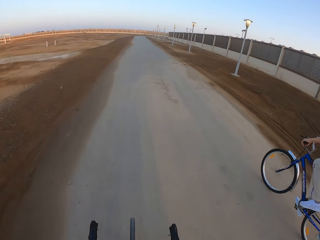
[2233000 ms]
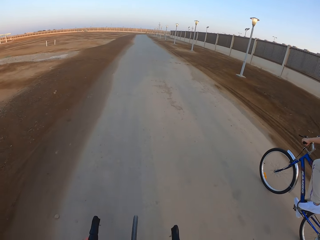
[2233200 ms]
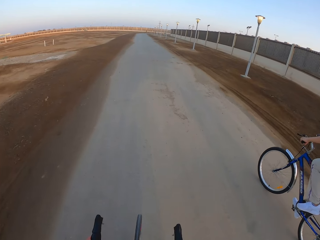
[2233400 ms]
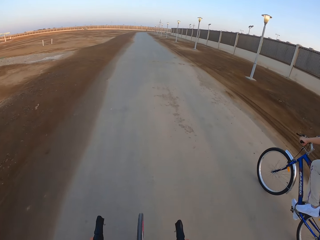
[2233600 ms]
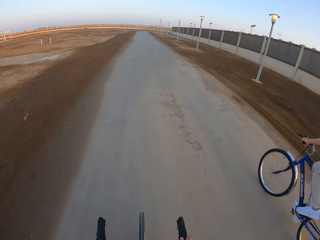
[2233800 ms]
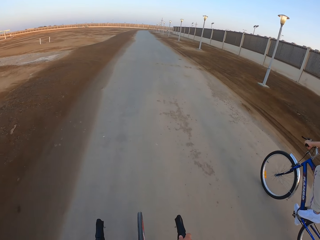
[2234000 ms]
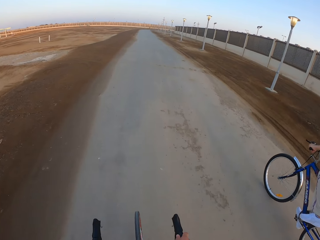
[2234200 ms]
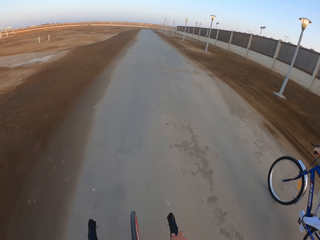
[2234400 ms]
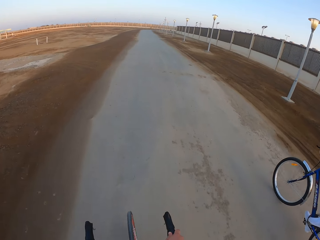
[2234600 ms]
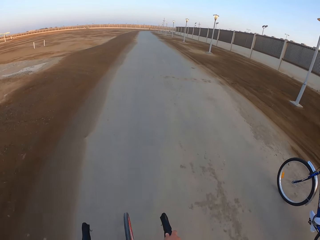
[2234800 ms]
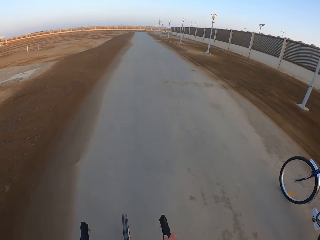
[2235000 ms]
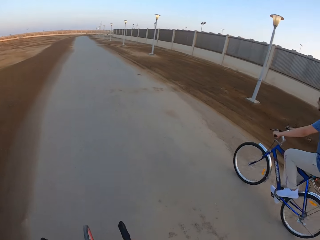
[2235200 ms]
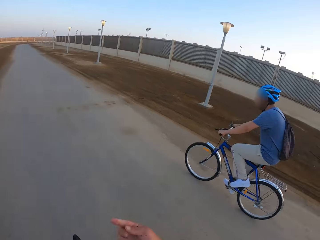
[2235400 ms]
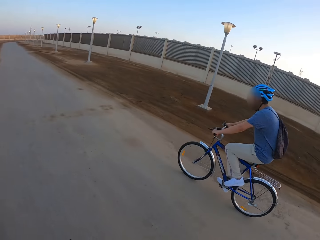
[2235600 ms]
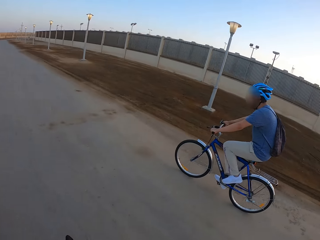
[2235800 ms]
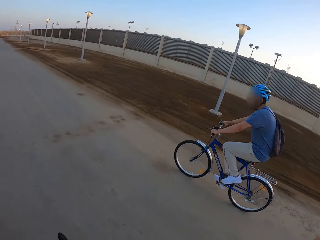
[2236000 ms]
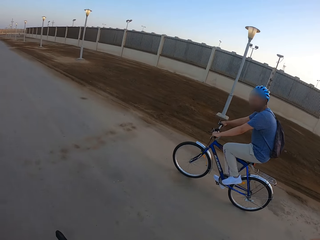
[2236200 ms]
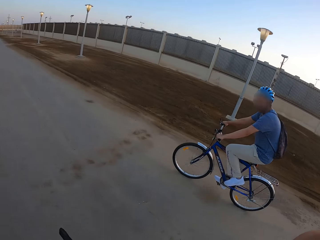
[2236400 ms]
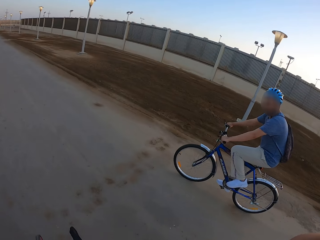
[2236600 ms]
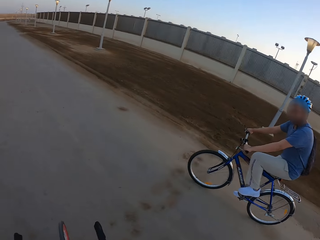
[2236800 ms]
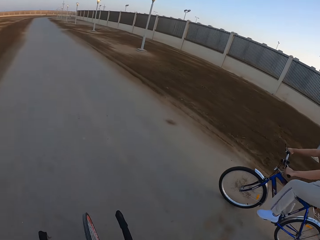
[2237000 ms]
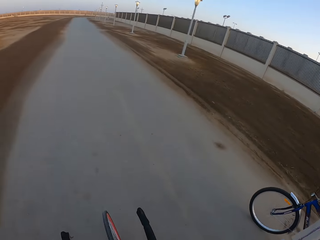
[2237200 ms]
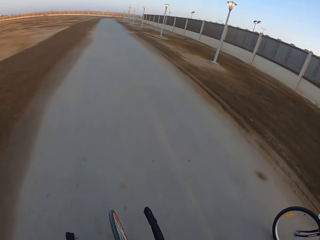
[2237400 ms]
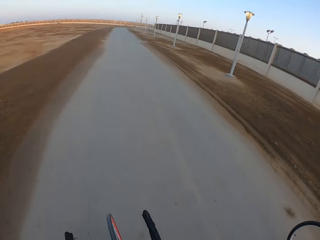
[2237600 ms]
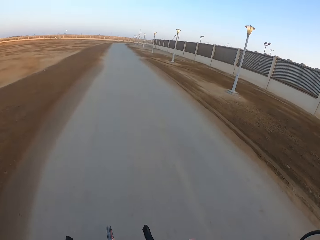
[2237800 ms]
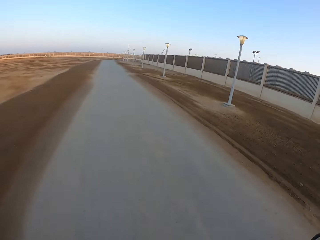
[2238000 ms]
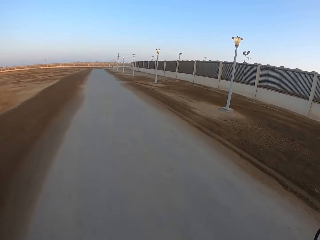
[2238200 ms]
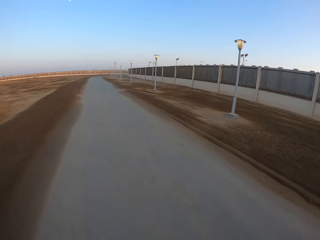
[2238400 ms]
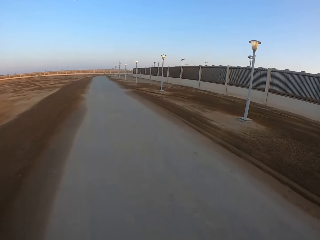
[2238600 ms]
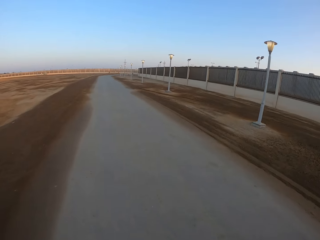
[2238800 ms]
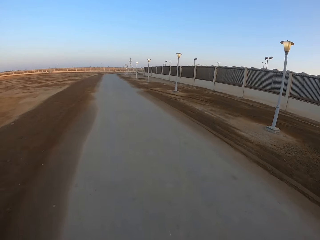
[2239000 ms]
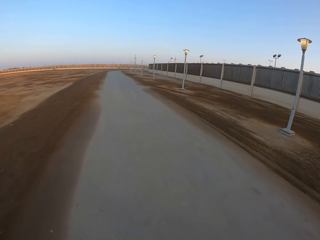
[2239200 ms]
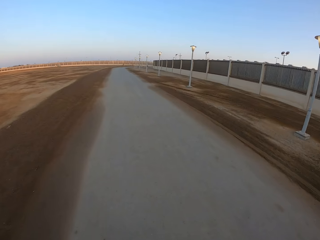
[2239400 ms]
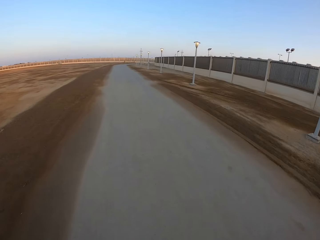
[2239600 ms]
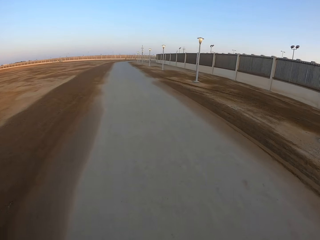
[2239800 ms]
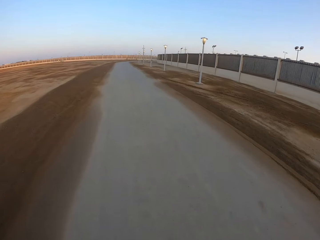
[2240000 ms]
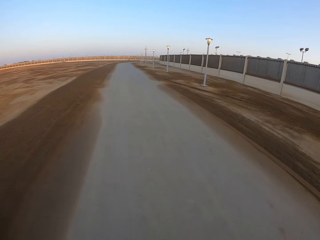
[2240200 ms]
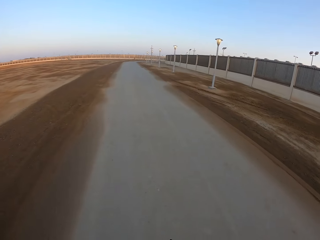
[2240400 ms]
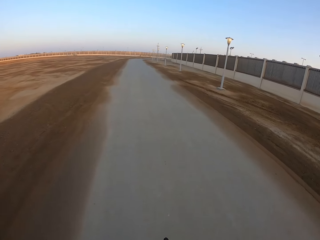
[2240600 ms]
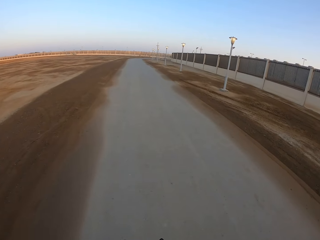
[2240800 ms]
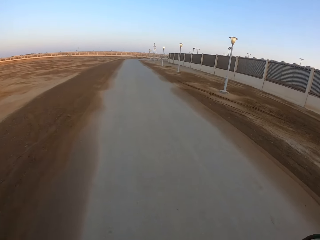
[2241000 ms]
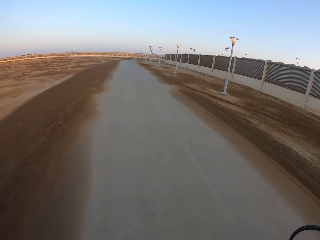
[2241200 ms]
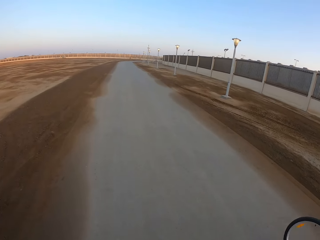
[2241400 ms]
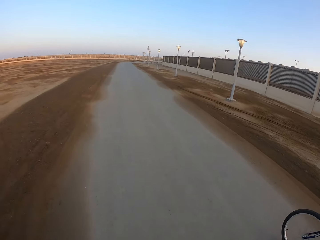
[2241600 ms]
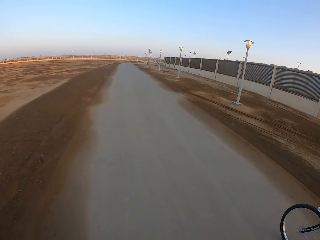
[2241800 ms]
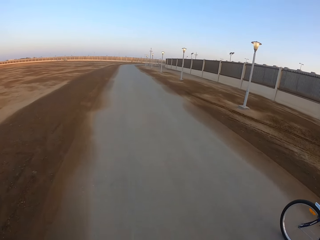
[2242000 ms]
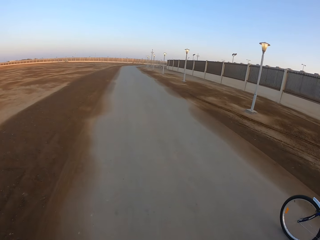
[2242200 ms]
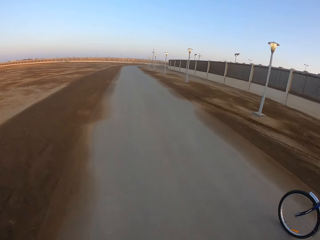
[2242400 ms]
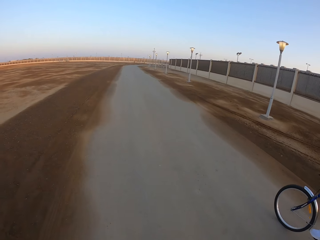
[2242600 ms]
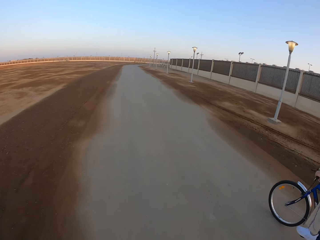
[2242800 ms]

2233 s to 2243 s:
A man rides the bicycle. The camera wearer moves the hand. The man rides the bicycle. The camera wearer rides the bicycle.

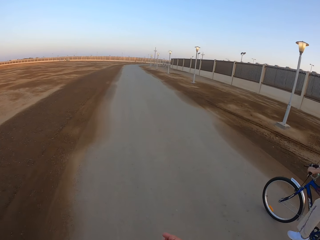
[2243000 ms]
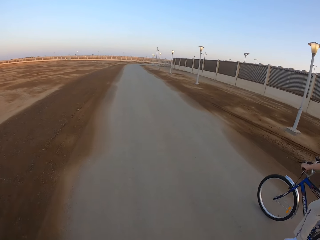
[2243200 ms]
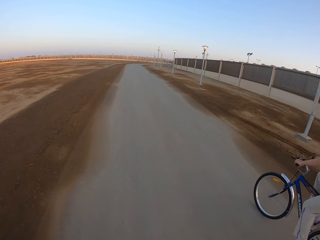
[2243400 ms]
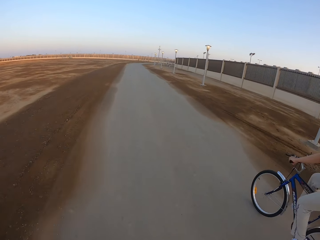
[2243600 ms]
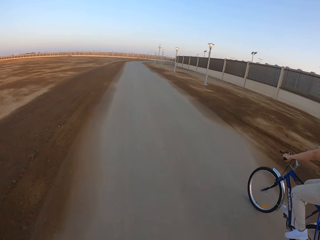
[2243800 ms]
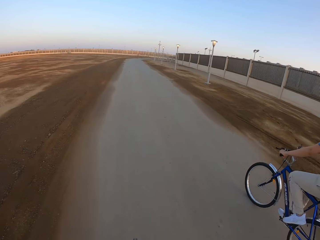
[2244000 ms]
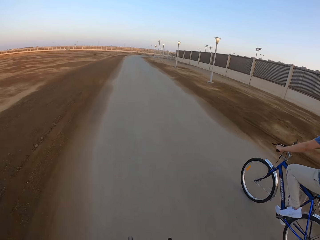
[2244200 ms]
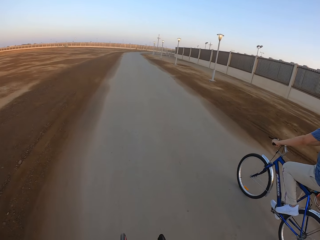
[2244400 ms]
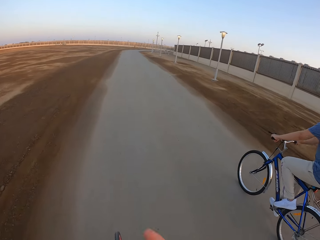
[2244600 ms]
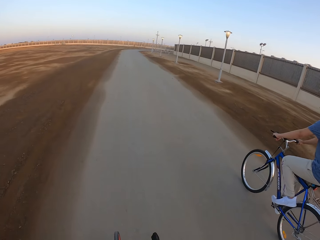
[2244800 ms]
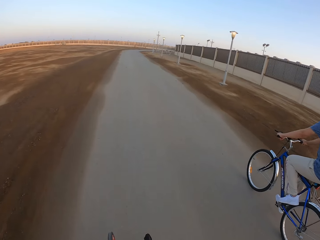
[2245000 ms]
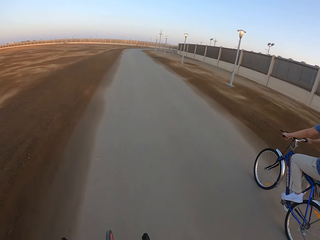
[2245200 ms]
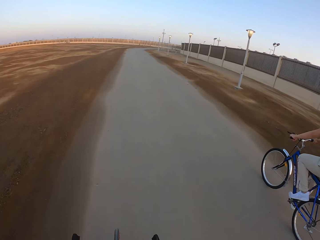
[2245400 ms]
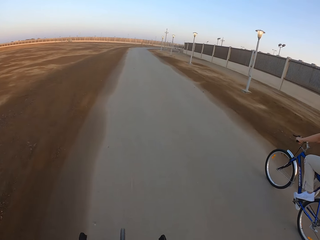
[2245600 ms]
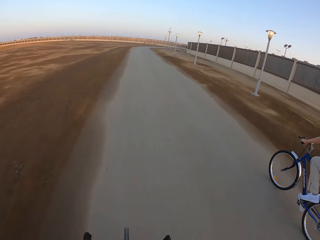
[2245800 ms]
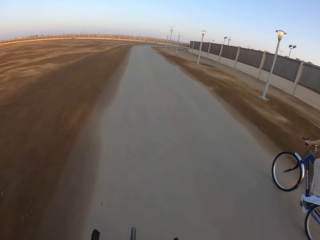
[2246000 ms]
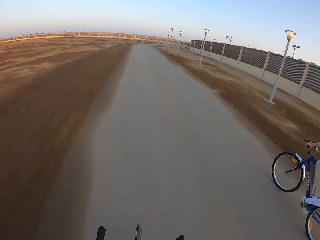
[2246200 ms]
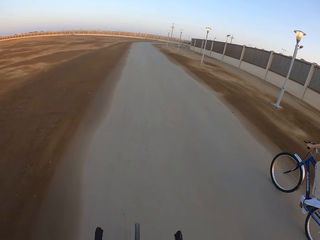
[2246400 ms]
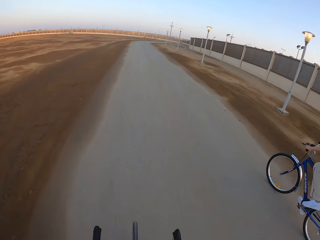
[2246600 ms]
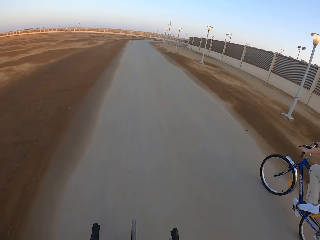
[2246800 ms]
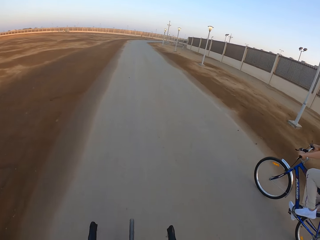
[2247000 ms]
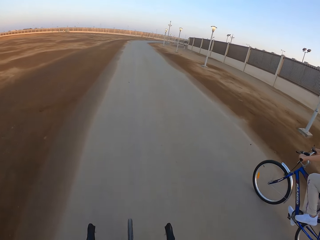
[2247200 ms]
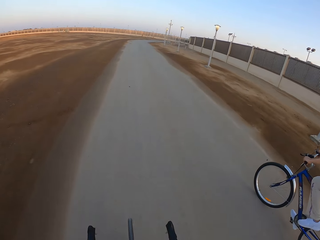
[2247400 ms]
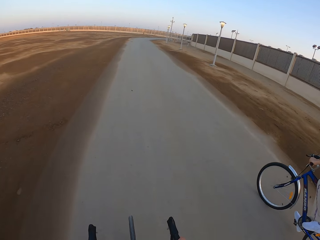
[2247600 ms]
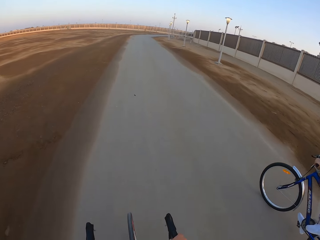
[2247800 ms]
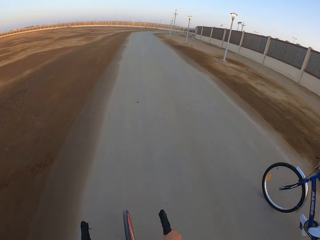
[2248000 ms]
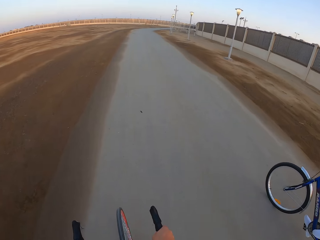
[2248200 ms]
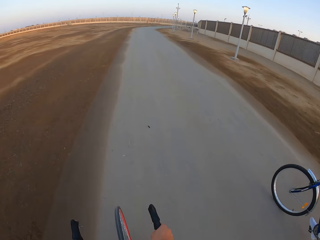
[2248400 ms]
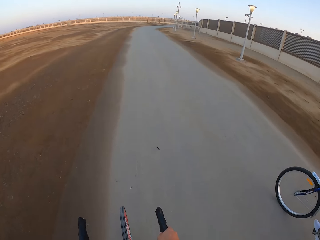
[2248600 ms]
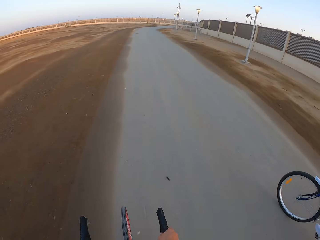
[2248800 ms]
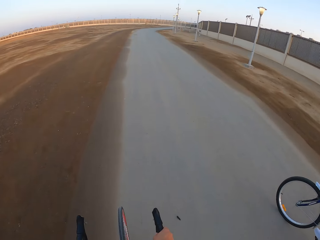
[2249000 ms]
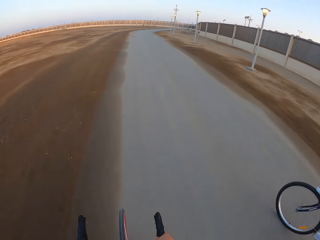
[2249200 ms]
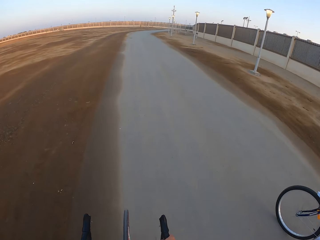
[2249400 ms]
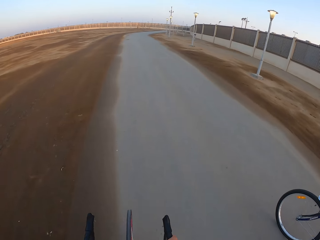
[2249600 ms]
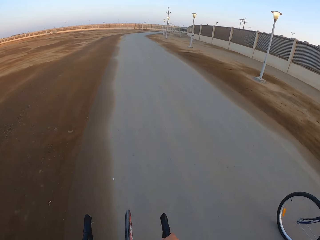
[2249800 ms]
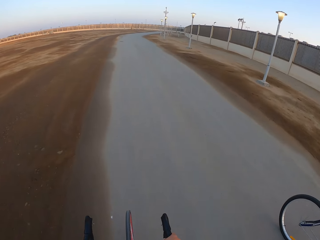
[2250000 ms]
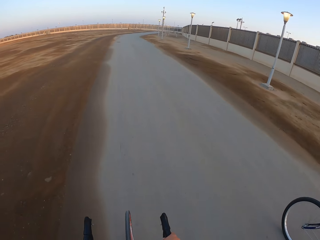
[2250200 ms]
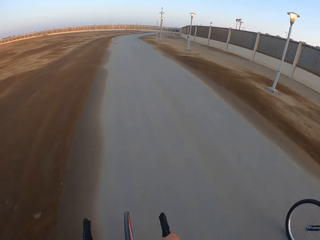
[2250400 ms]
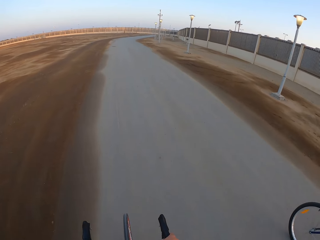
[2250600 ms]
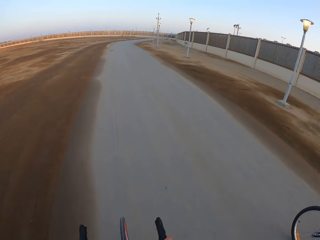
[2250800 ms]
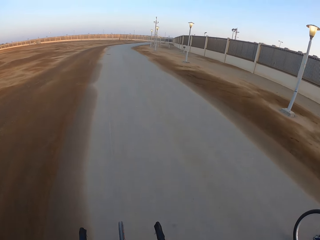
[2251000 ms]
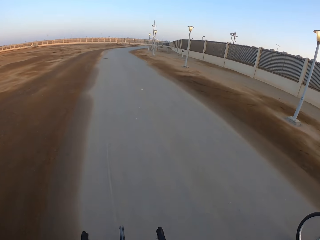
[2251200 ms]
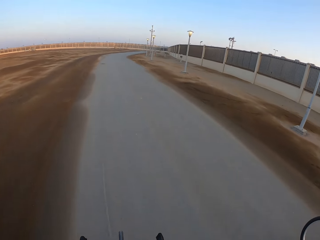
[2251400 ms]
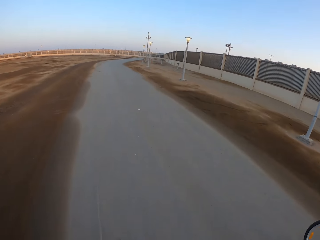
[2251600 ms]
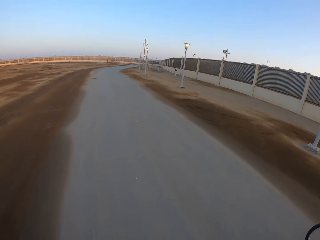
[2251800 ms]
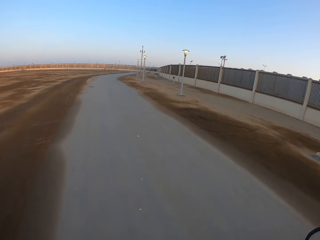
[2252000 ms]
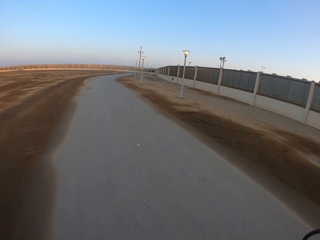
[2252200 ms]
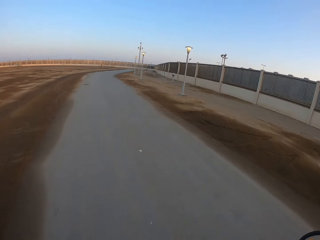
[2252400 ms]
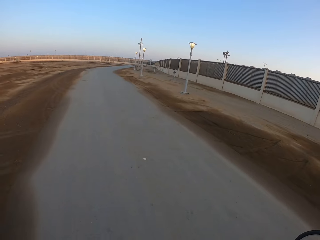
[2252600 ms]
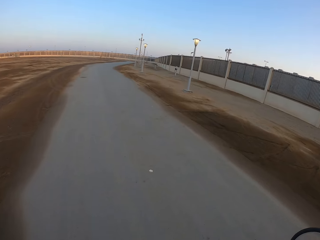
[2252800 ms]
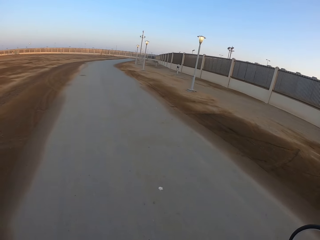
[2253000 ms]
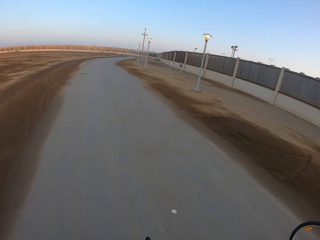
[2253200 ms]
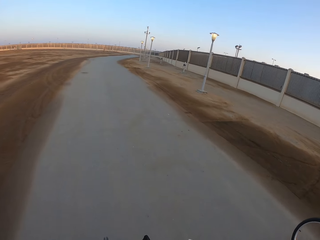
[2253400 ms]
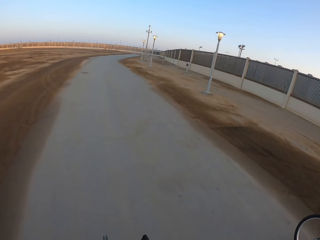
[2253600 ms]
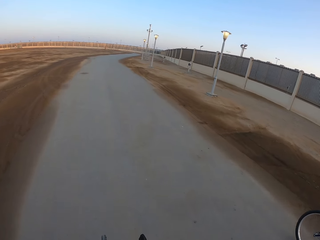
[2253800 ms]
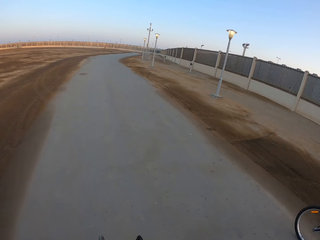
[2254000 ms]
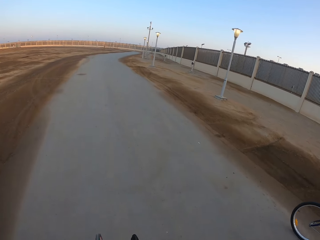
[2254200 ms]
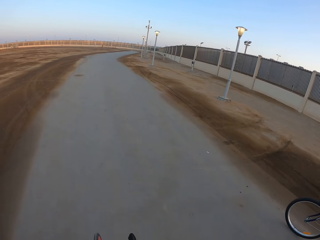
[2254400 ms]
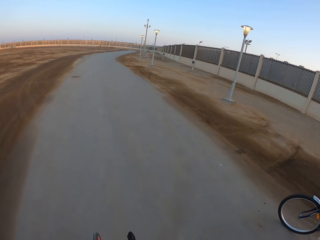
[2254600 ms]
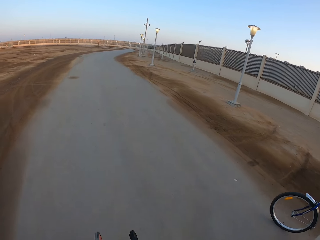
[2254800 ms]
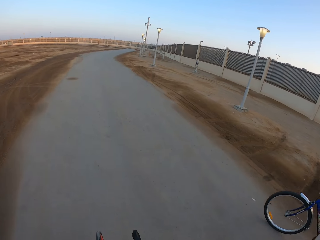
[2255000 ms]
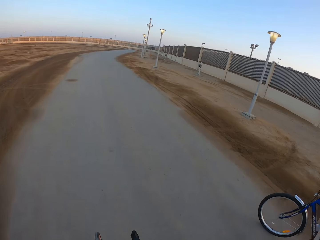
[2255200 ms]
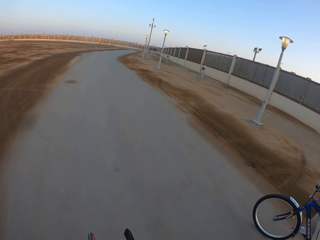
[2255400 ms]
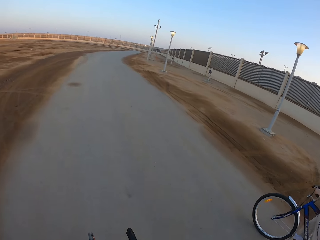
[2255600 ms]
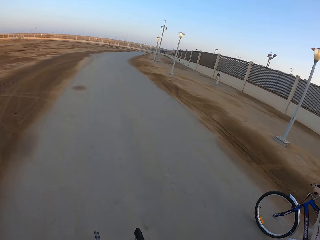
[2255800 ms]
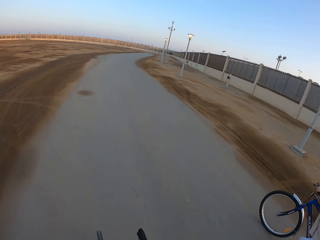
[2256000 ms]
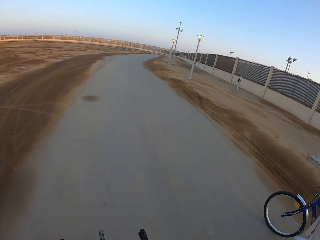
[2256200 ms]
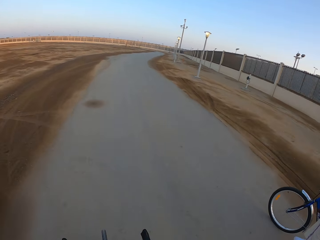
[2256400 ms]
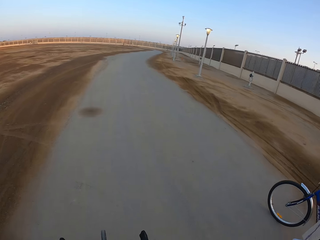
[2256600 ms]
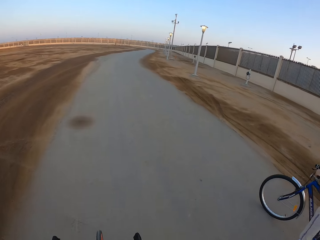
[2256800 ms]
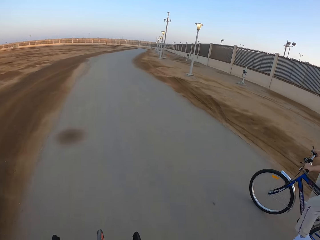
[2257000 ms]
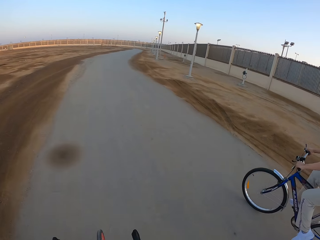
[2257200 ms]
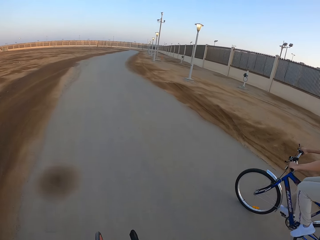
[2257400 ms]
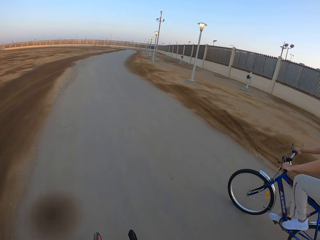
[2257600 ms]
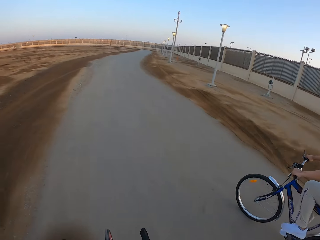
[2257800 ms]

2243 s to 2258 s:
A man rides the bicycle. The camera wearer rides the bicycle.
